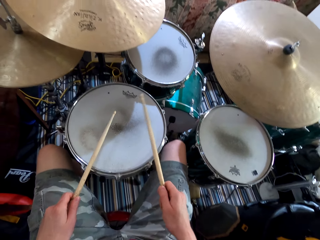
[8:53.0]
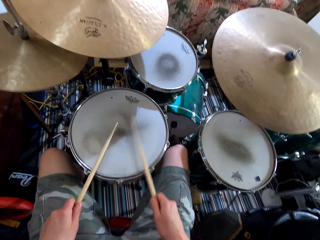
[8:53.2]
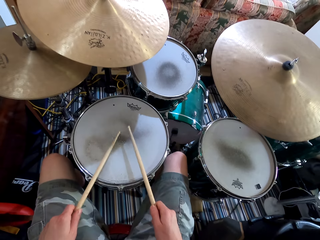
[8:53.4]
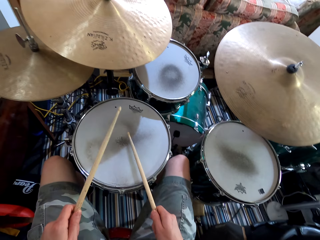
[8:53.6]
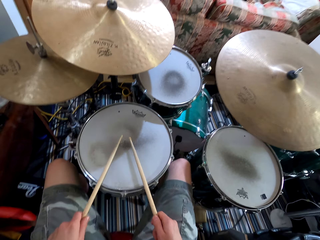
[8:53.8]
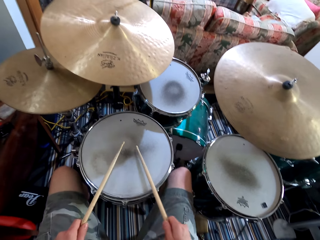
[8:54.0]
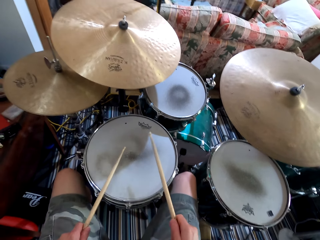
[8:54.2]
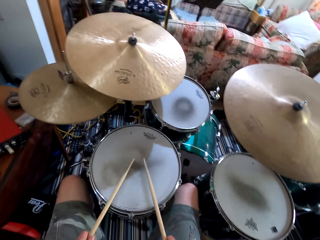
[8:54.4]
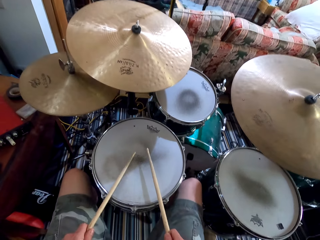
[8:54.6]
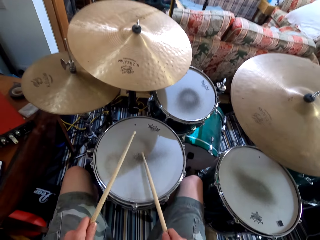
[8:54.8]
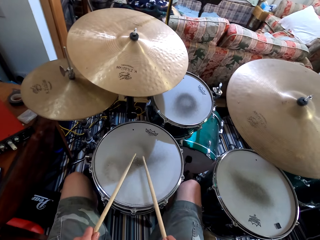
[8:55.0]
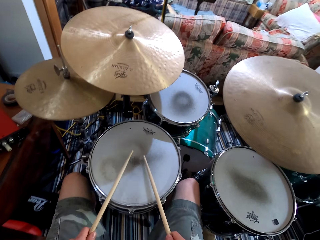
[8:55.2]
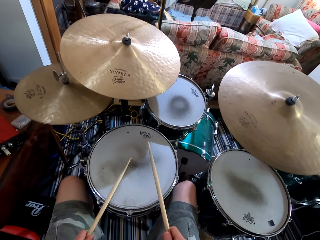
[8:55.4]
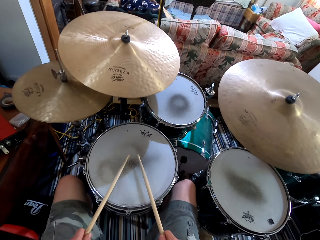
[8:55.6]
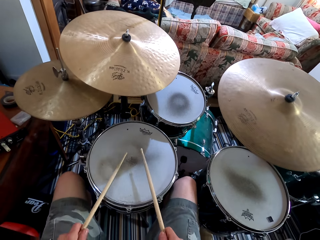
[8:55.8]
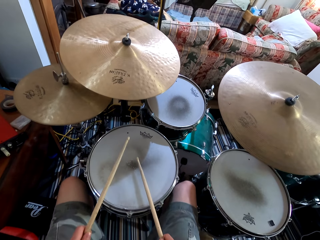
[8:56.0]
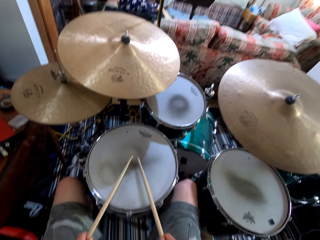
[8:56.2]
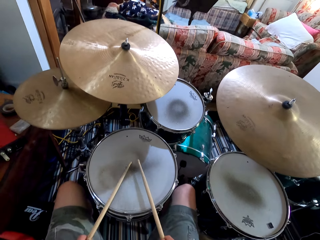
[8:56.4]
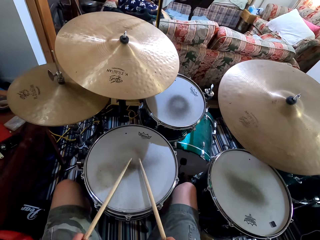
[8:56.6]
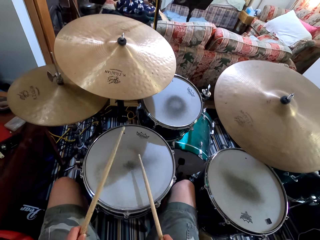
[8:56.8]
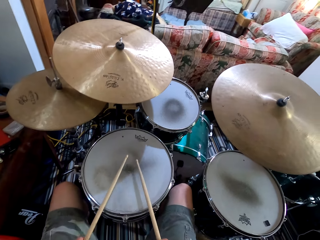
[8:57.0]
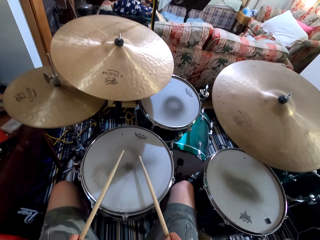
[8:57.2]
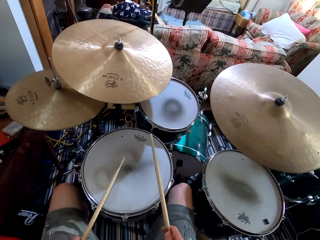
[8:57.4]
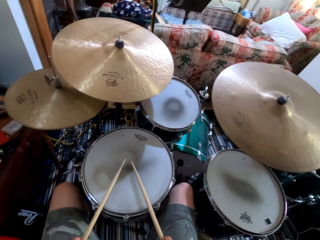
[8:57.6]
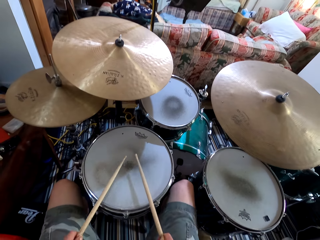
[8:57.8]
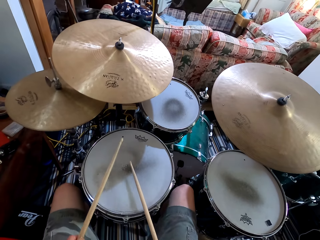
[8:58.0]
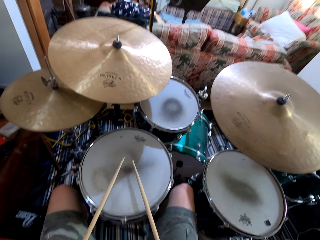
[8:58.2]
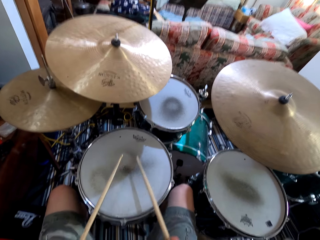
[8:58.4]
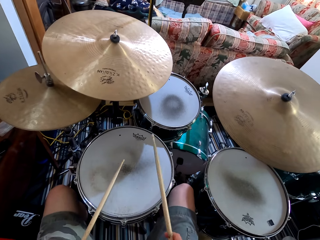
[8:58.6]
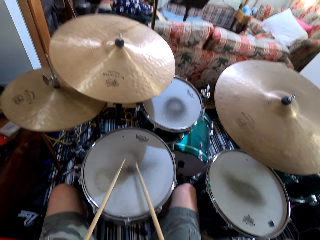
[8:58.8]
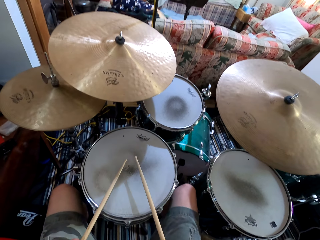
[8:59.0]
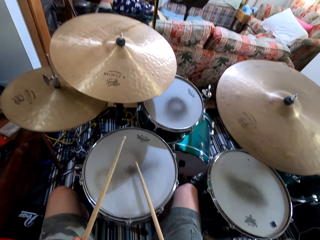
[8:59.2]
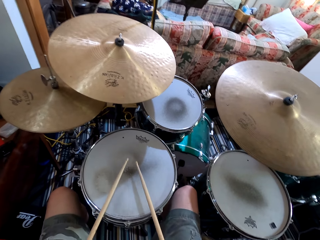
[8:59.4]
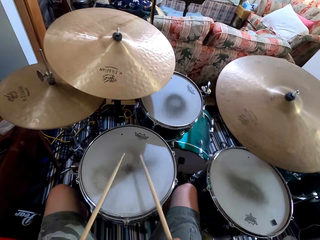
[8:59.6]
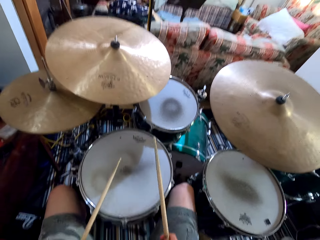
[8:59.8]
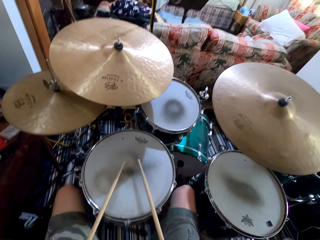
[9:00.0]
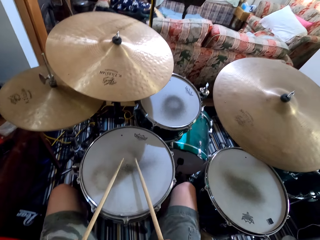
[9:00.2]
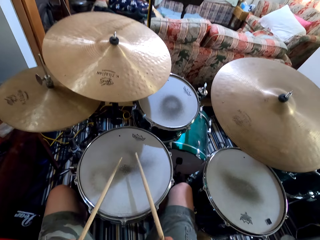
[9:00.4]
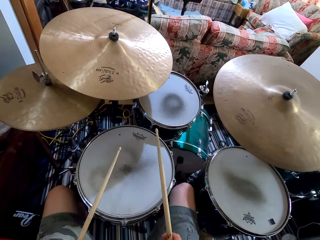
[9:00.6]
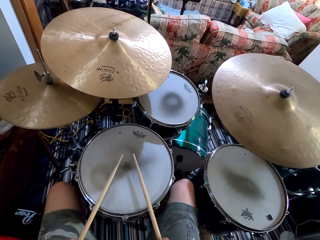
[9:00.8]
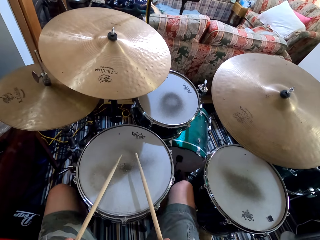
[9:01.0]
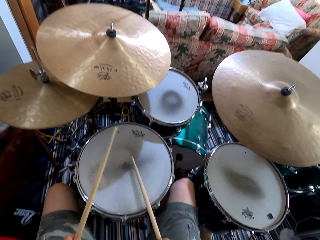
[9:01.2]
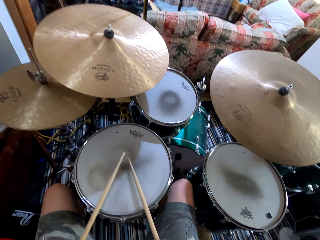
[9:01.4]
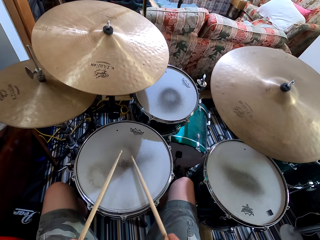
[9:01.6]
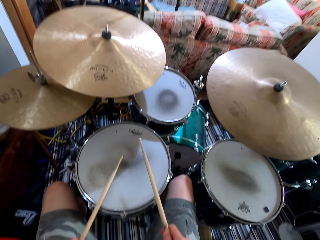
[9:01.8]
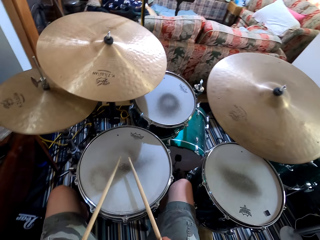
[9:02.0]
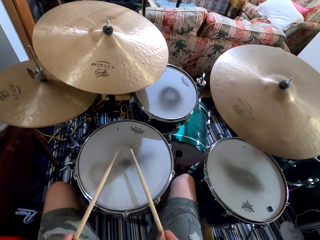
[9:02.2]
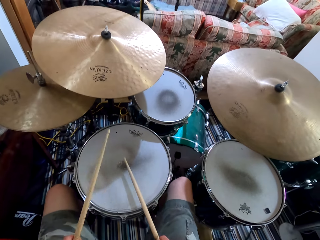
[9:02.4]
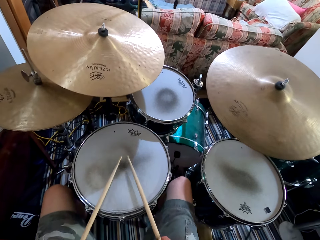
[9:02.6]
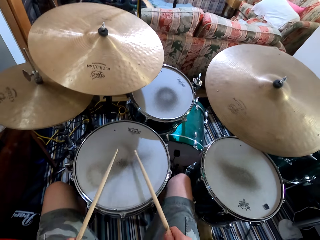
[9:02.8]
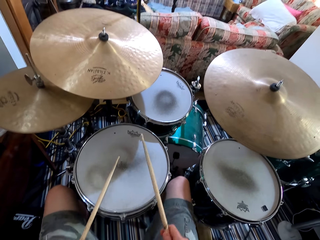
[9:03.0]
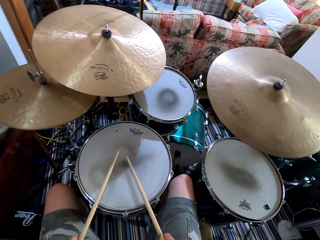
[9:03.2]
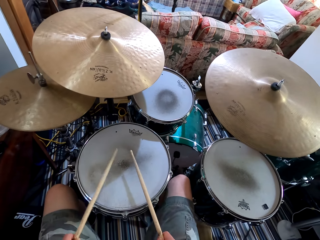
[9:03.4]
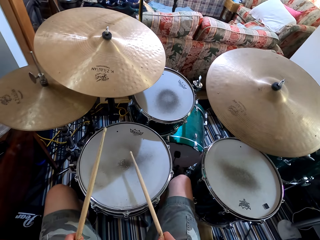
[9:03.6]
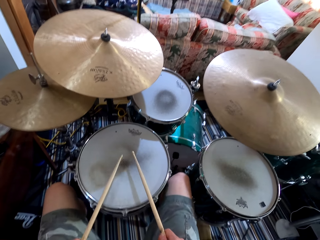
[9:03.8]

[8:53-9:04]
The camera wearer shakes legs. They play the drums. They shake the legs. They play the drums. They shake a leg, and shake the leg again. They play the drums.

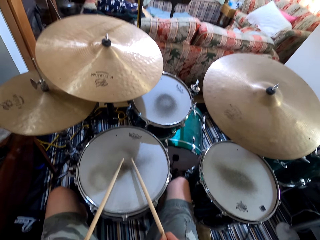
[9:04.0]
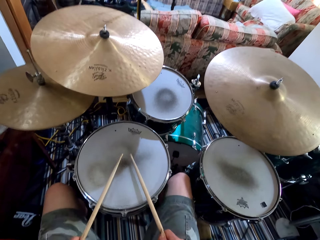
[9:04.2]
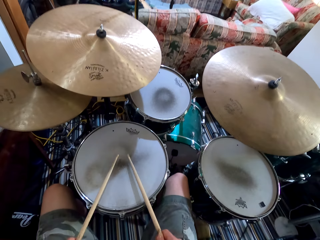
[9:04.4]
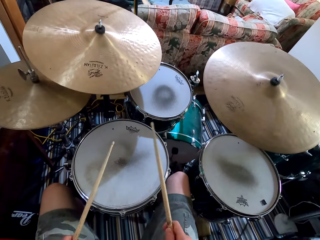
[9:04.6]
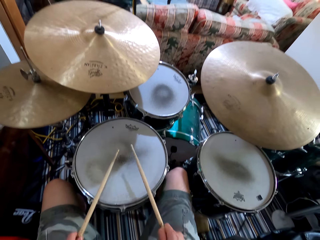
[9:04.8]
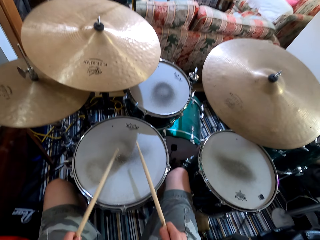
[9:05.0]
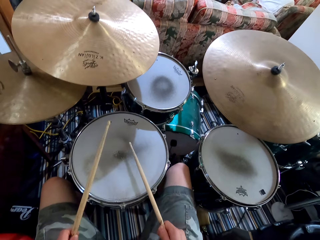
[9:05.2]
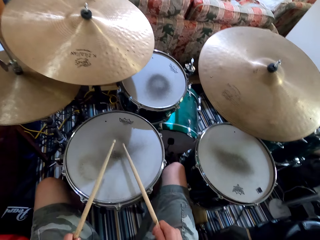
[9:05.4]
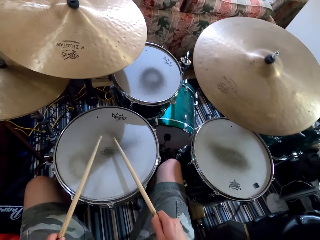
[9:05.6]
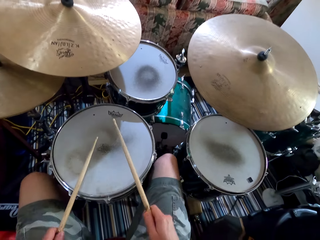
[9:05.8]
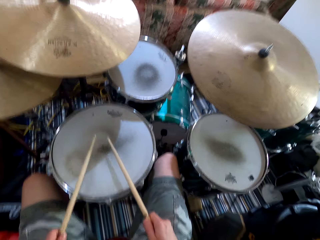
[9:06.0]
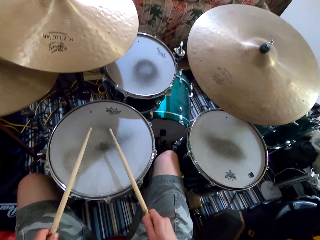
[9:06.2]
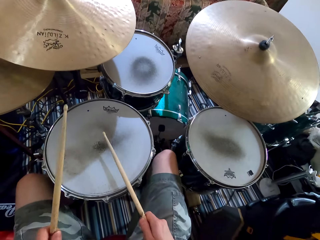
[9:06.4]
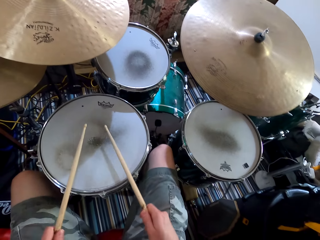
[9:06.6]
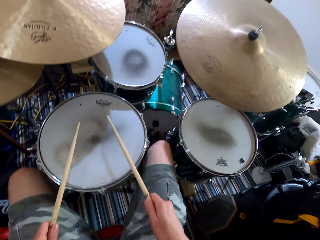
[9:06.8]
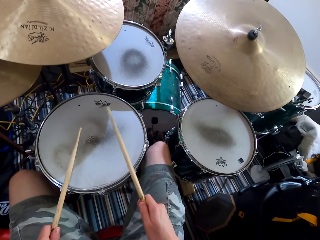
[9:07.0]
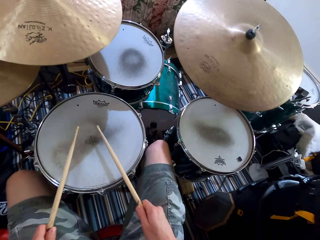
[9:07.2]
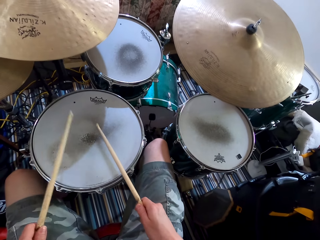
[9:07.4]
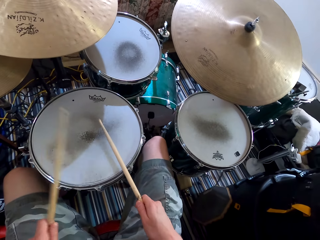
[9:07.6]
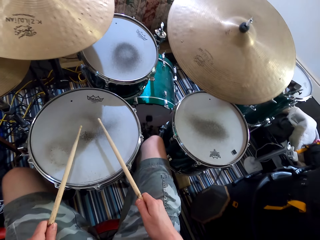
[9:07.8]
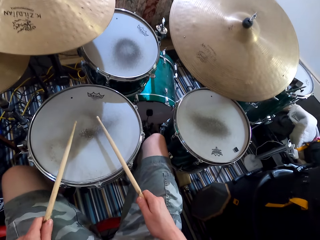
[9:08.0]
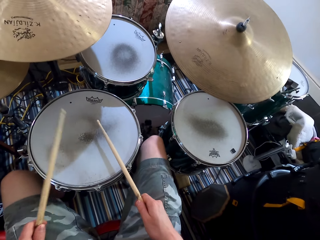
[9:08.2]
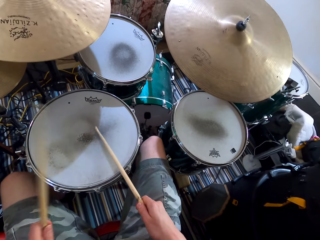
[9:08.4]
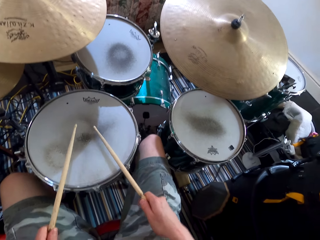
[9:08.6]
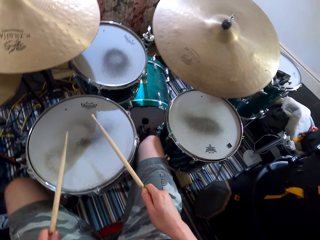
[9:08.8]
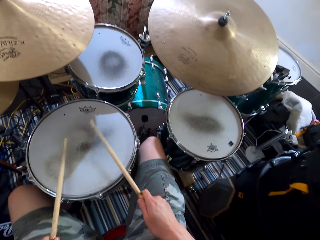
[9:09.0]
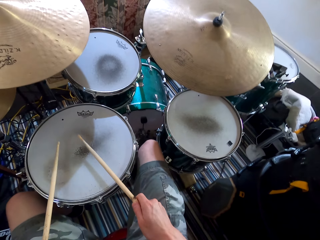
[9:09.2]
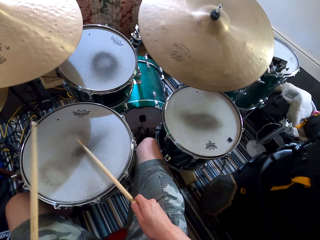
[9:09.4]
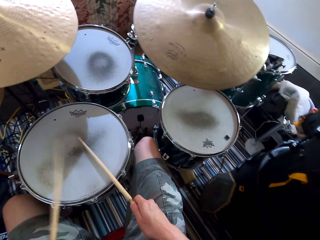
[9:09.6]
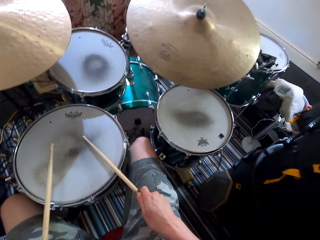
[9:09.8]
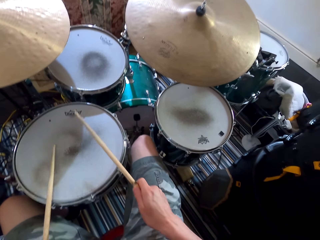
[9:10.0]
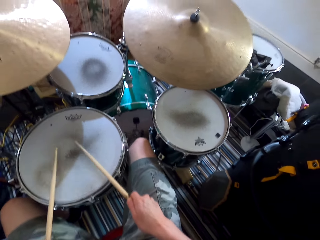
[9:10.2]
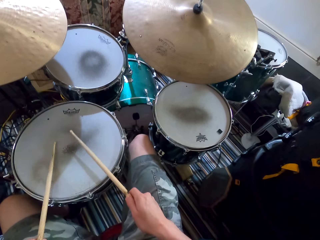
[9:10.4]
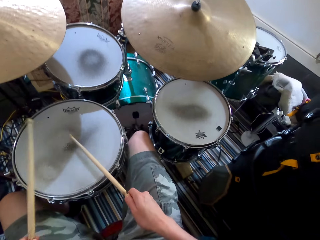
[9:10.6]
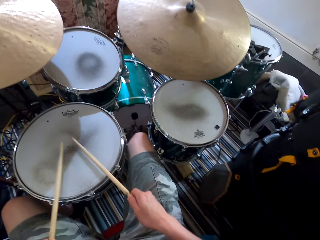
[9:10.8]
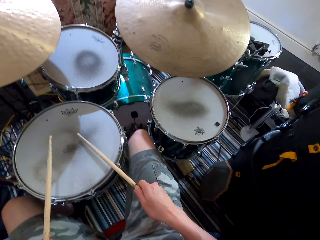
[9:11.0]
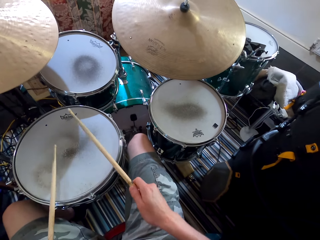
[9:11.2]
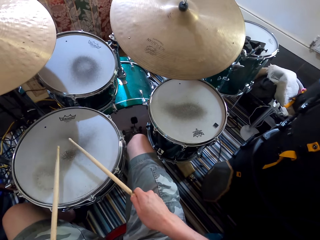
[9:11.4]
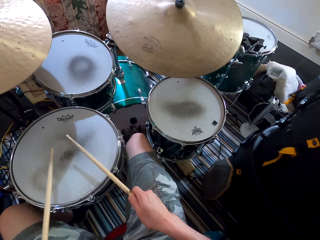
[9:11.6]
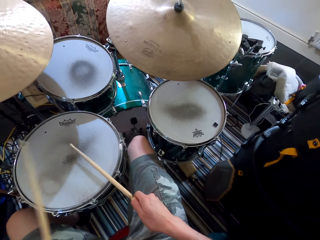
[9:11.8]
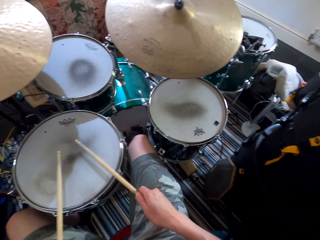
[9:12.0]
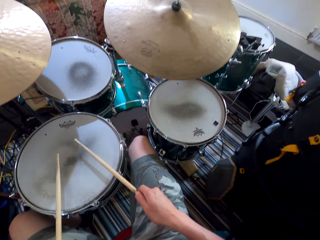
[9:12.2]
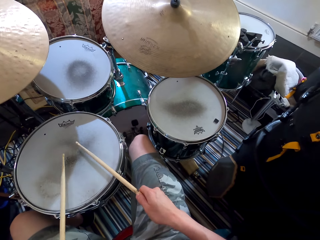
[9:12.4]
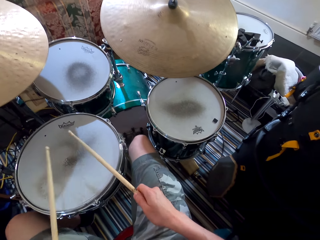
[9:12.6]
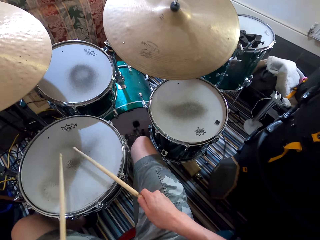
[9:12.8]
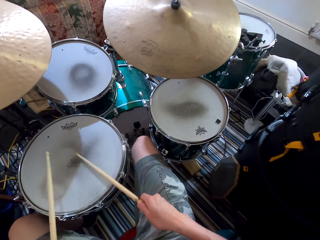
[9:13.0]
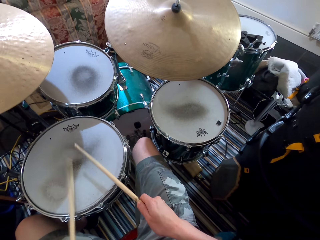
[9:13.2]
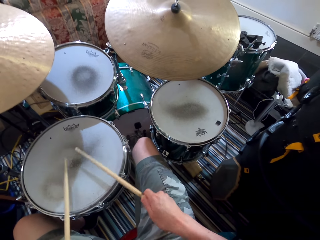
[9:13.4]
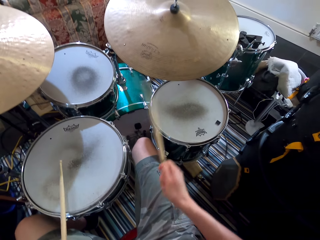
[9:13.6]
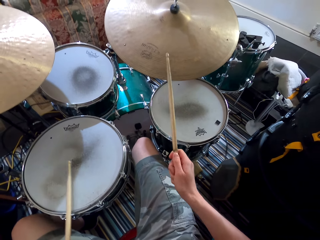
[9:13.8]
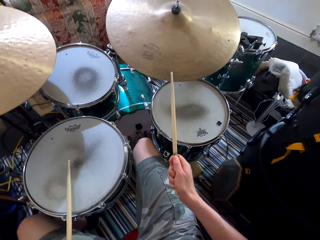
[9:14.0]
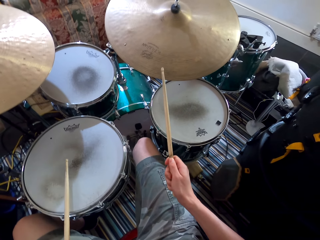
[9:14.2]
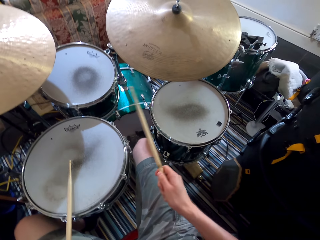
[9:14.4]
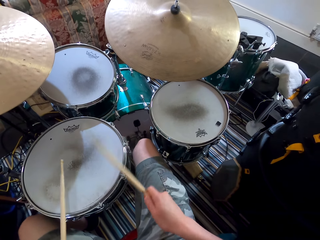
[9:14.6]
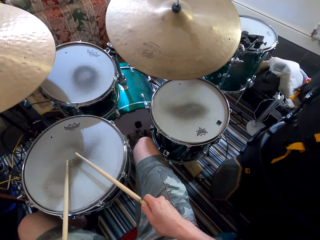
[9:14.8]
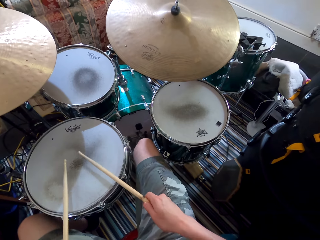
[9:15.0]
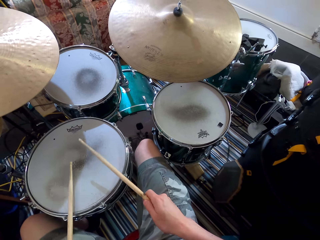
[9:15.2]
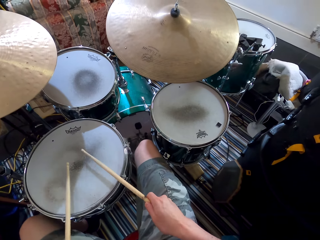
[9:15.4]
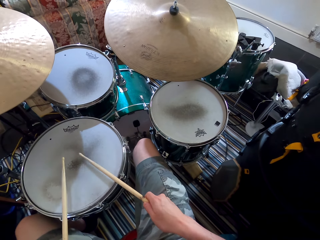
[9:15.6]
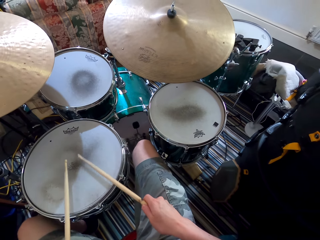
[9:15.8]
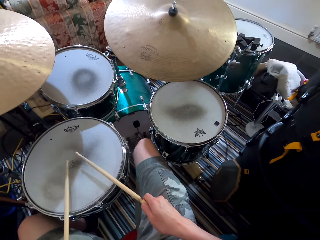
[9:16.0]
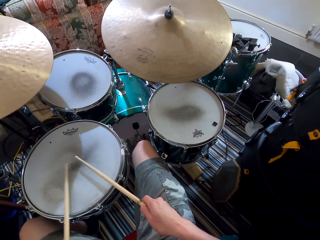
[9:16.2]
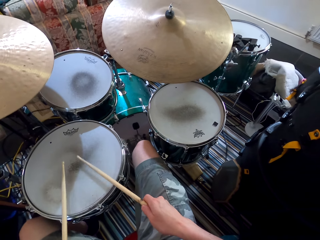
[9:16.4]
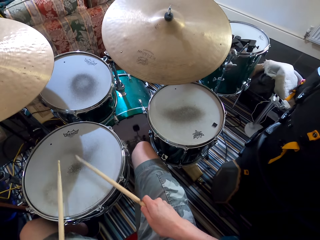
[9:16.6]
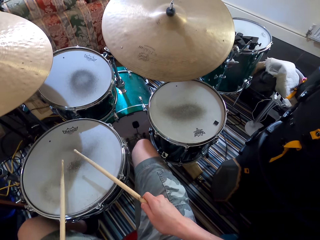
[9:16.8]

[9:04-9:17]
The camera wearer shakes a leg. They play the drum. They shake a leg. They play the drum. They lift one drum stick. They play the drum.
